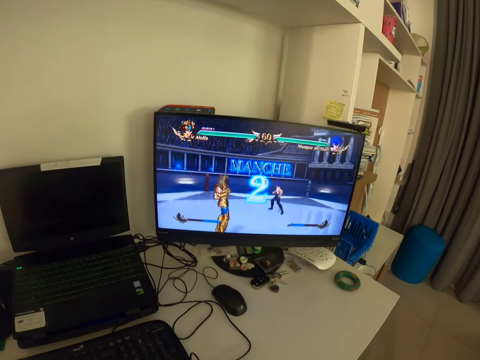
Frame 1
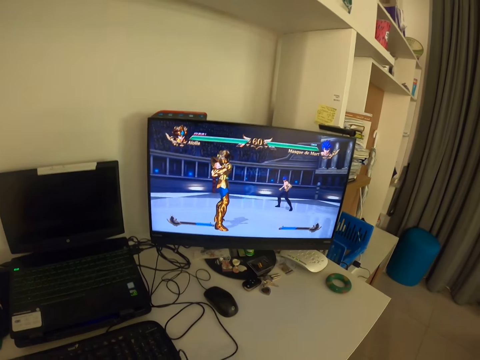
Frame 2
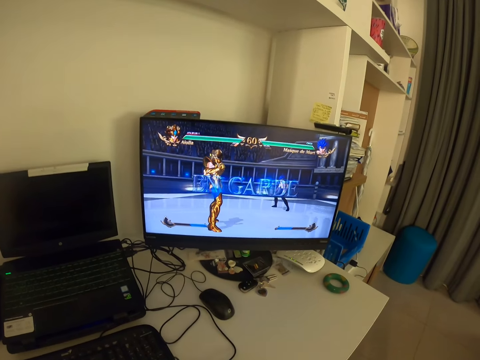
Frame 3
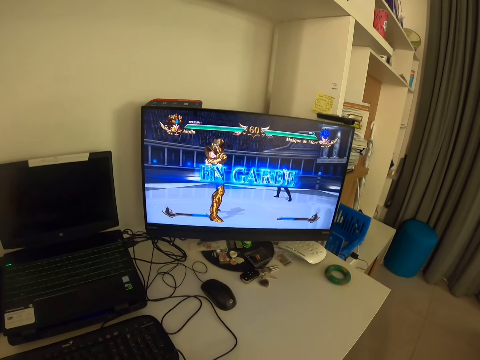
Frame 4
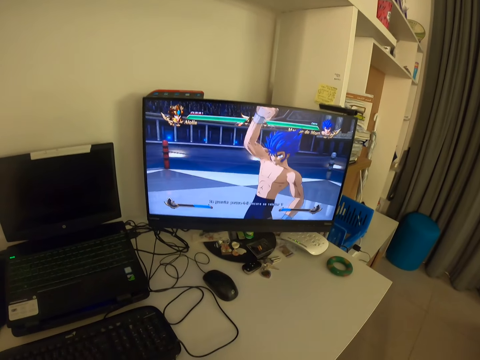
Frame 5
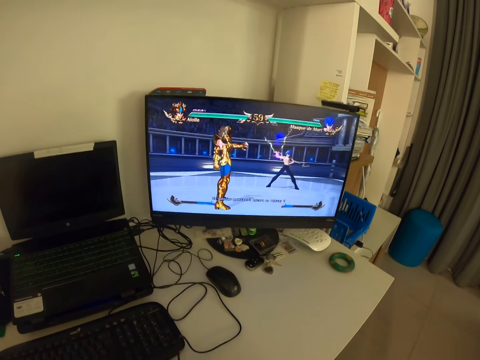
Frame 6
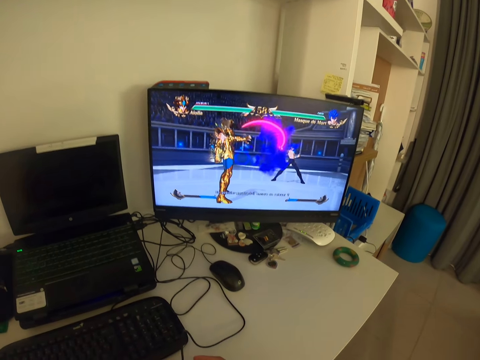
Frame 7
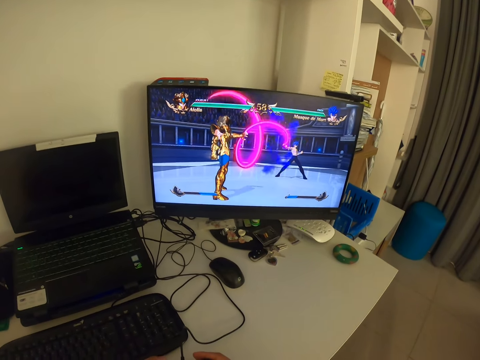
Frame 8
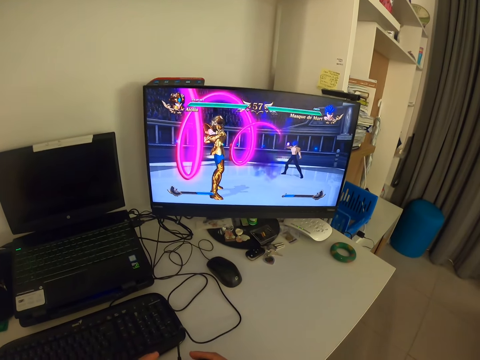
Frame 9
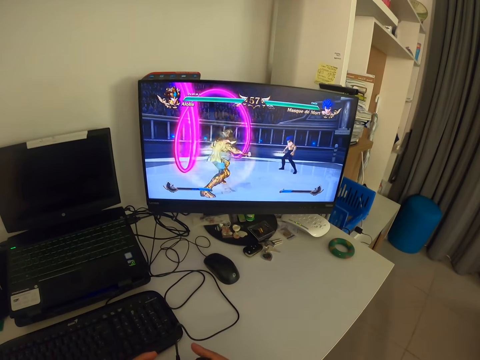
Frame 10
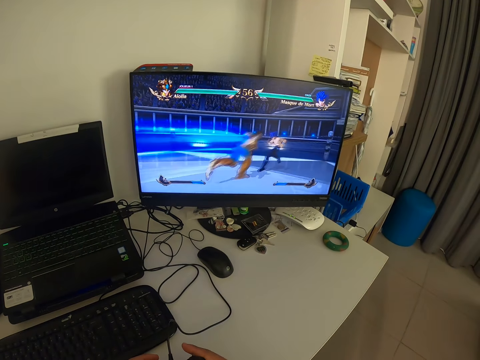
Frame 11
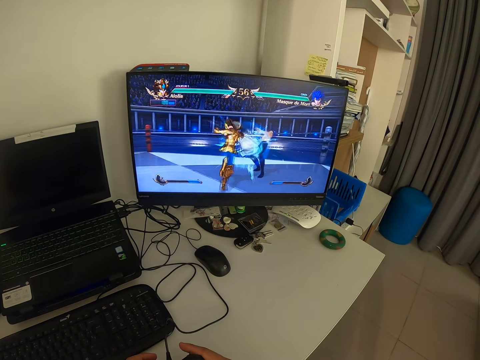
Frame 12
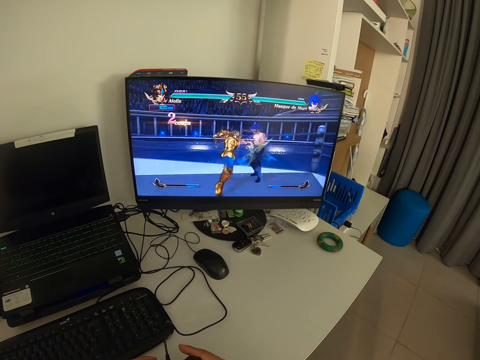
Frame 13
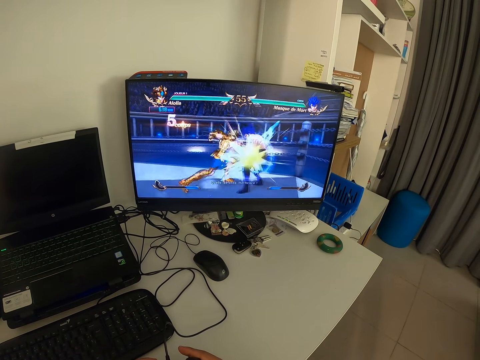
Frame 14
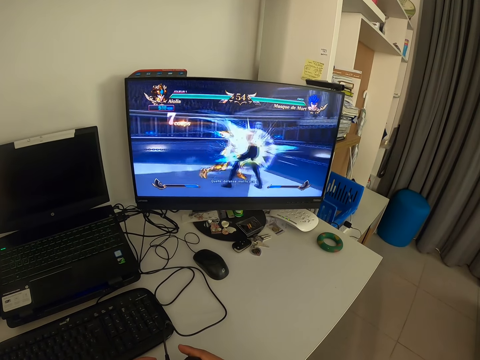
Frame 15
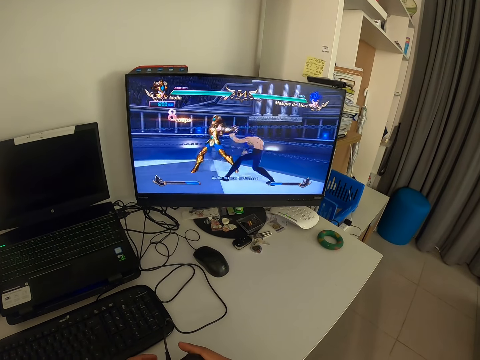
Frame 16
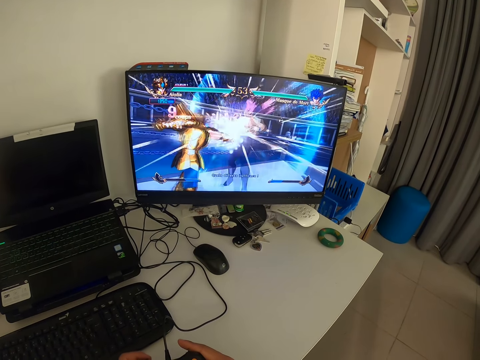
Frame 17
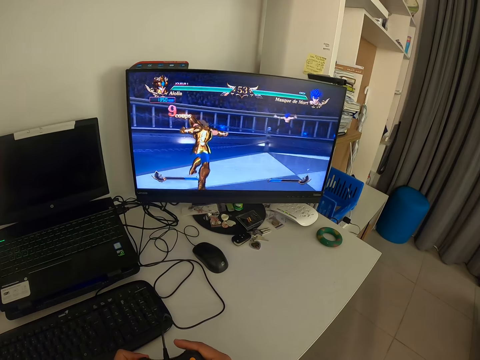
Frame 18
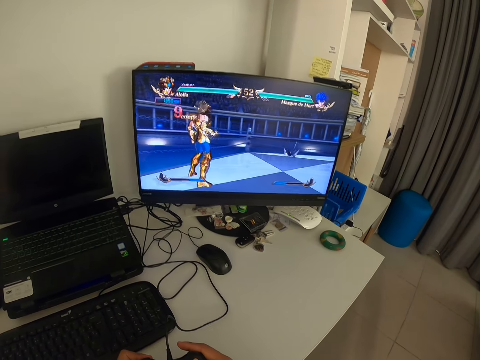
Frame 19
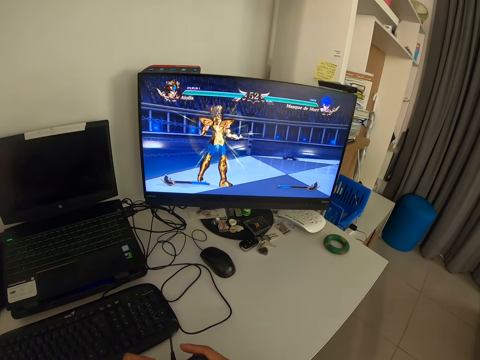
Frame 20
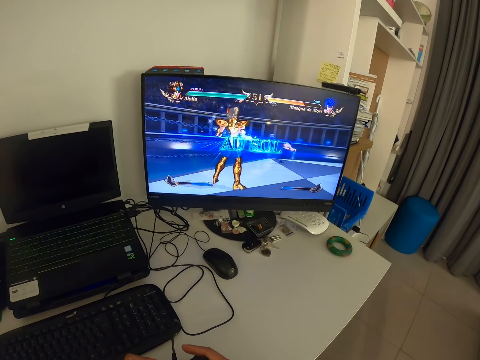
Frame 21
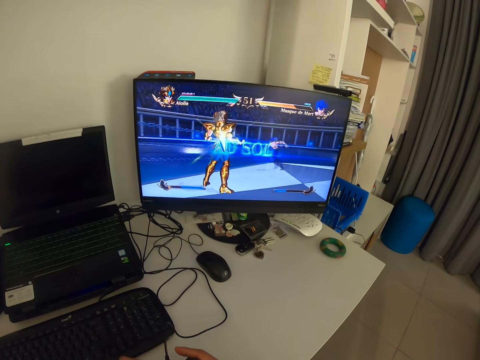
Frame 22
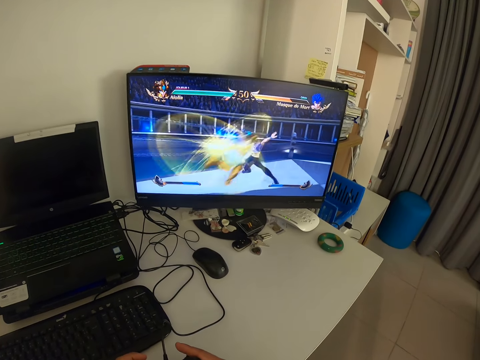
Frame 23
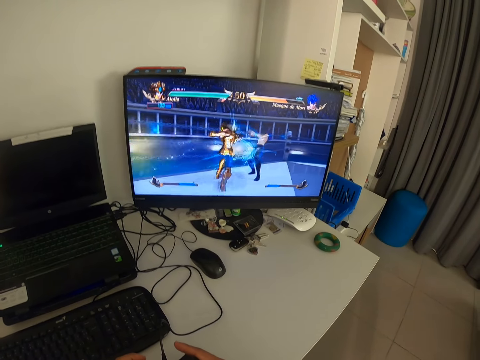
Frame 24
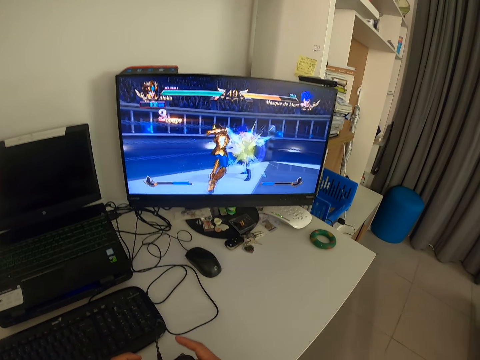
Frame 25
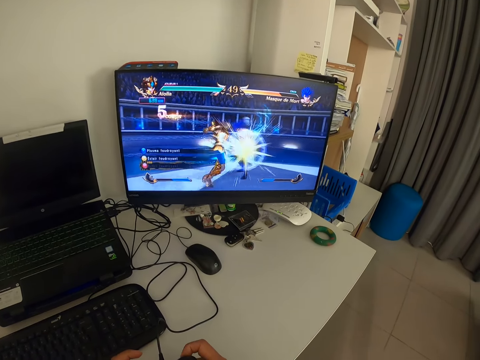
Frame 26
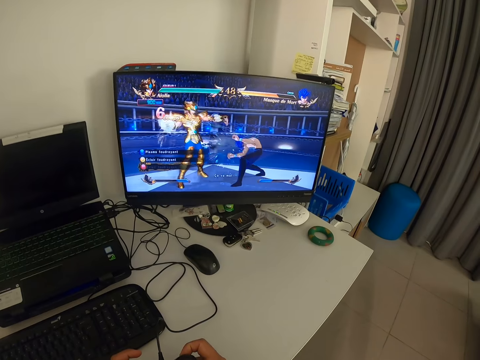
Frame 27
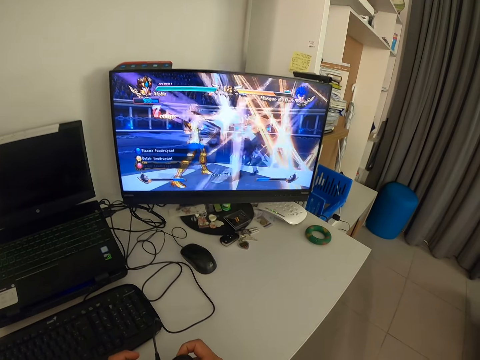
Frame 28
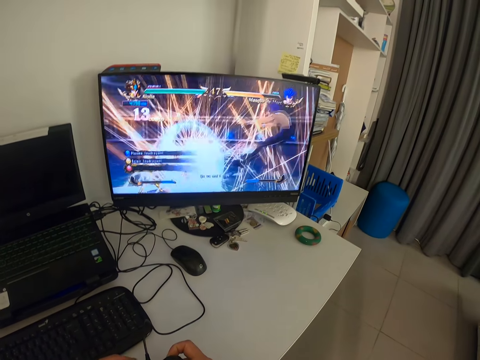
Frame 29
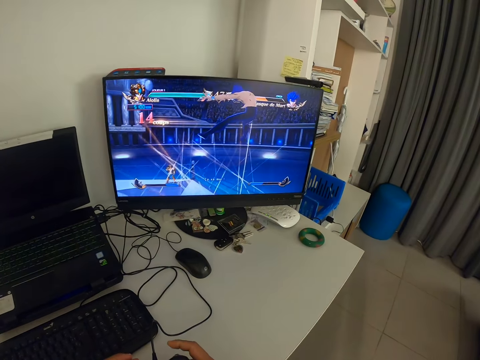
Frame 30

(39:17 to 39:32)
The camera wearer looks at a monitor. He presses a gamepad with his fingers. He looks at the monitor. He presses the gamepad with his fingers.

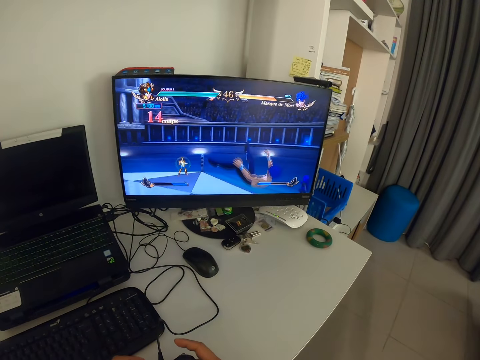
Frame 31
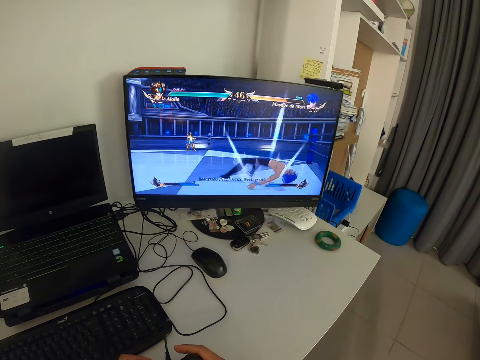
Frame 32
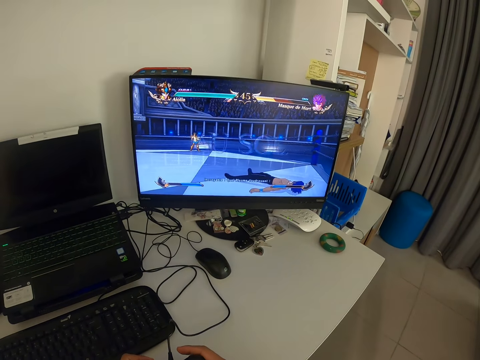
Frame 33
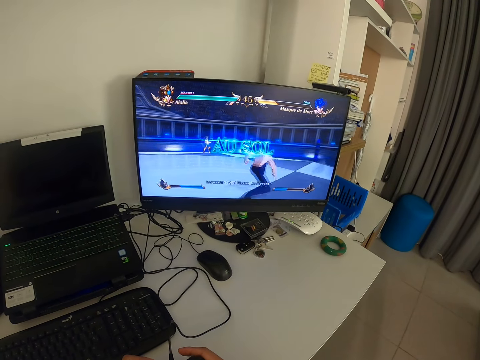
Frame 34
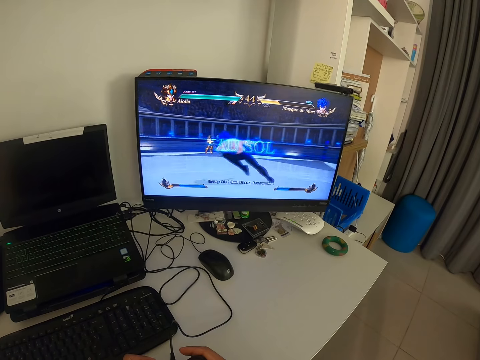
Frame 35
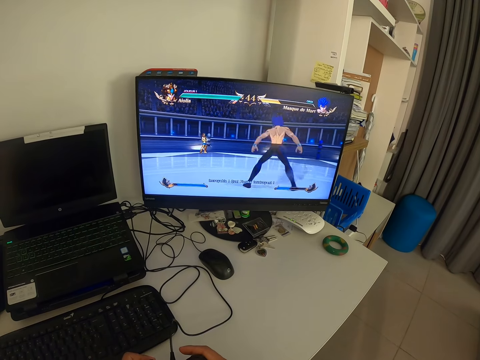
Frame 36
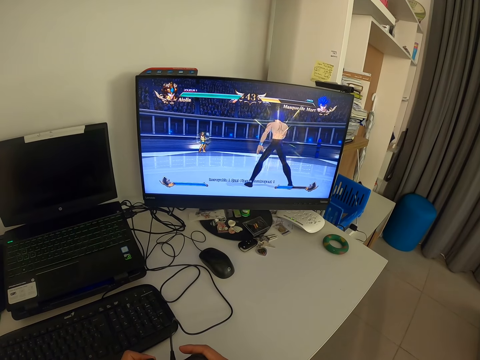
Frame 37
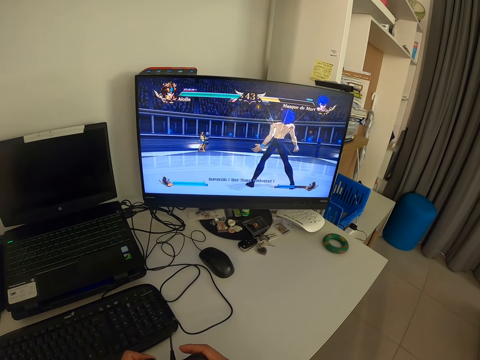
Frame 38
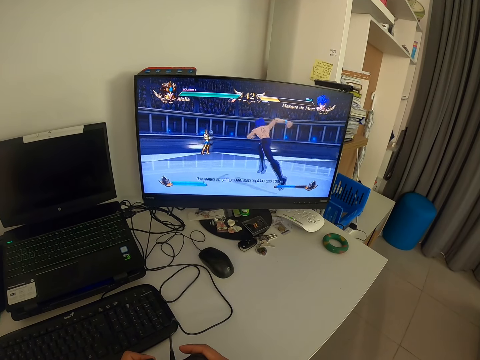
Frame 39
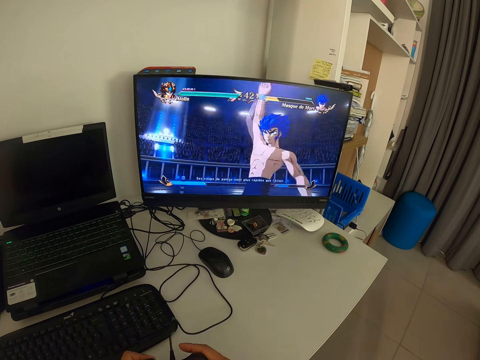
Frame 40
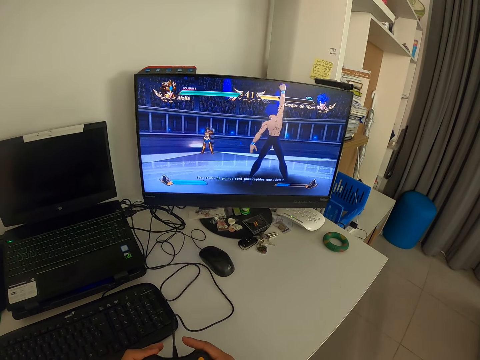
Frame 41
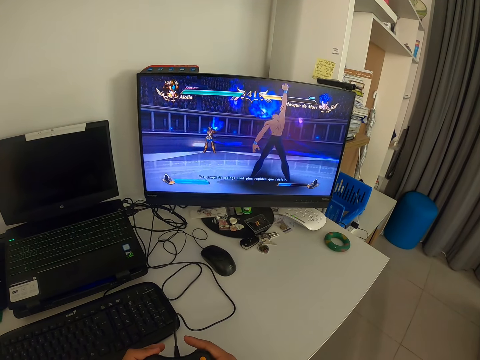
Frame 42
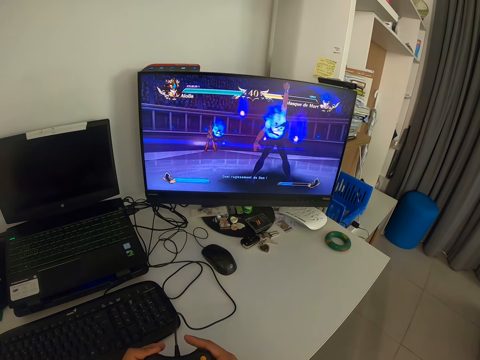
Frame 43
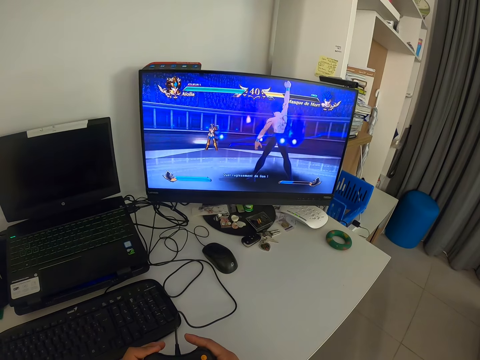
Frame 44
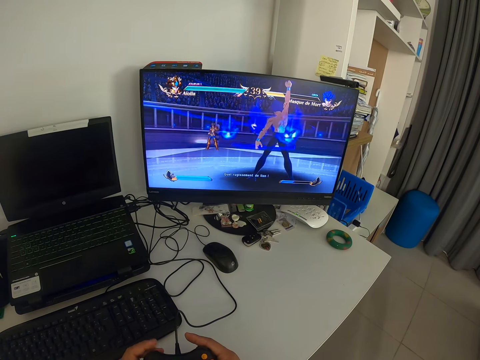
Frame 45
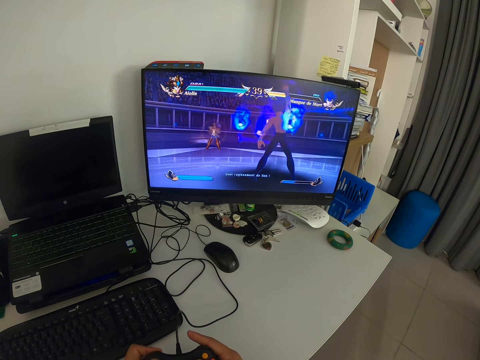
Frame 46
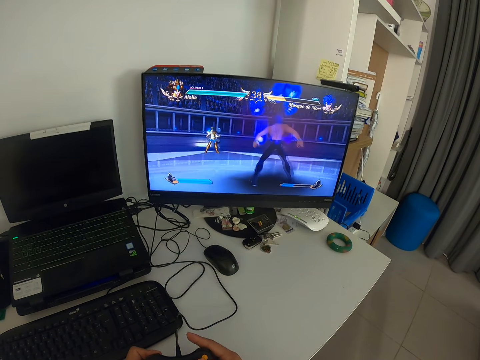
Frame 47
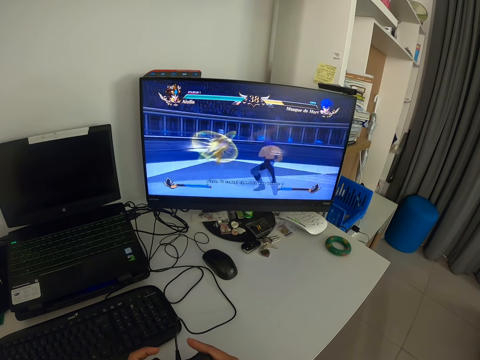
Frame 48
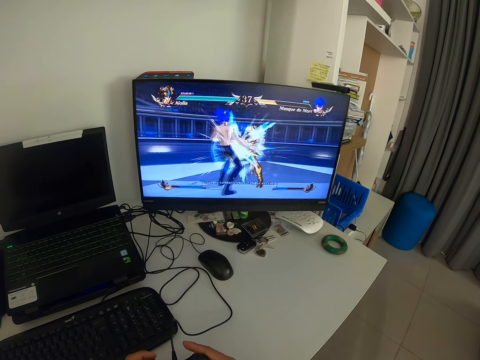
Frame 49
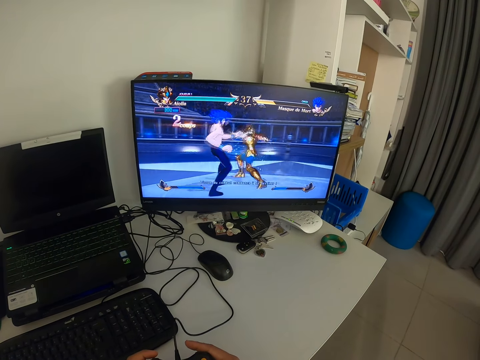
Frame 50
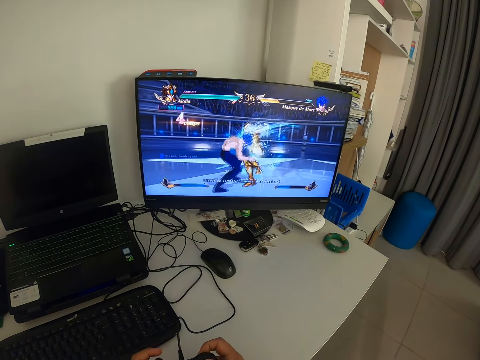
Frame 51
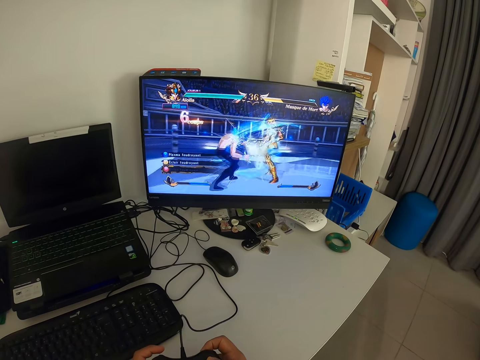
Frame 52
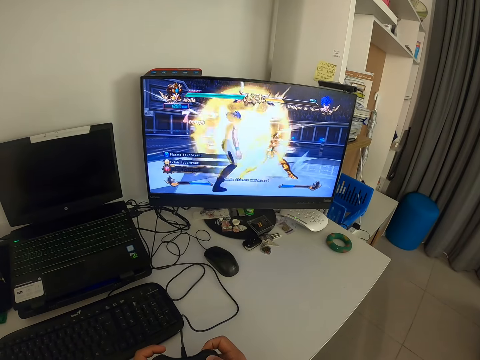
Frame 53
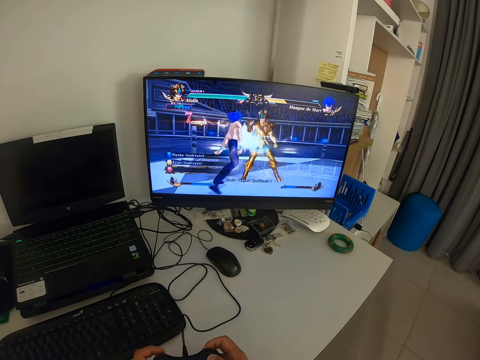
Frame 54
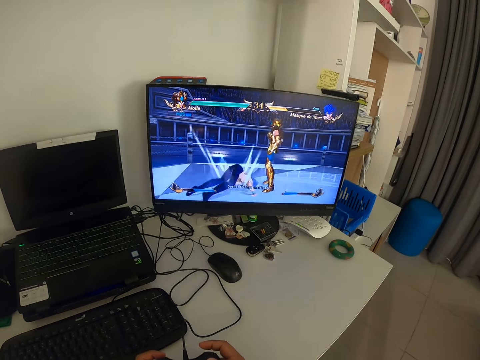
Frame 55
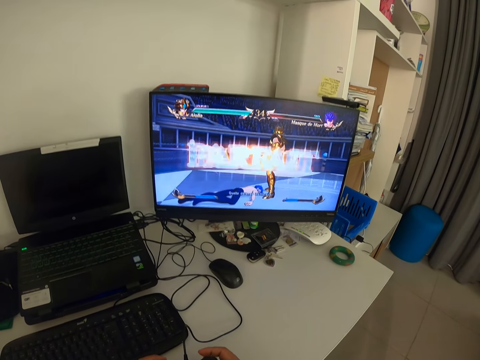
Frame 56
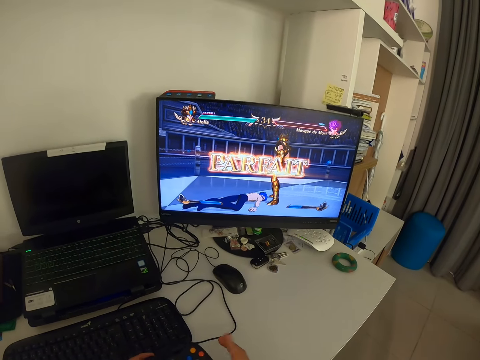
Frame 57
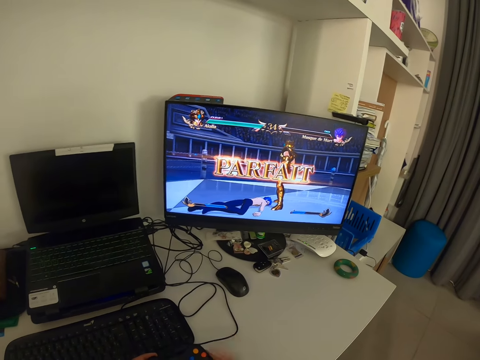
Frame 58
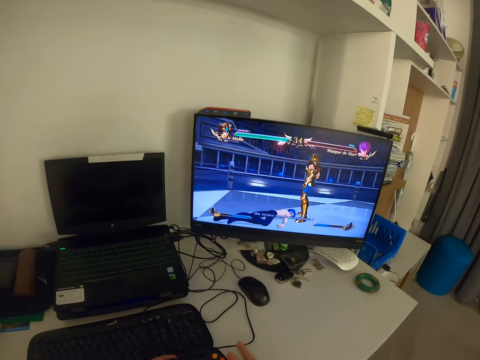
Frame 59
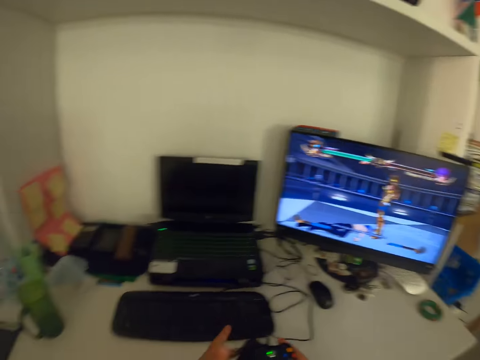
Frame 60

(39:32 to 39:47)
The camera wearer looks at a monitor. He presses a gamepad with his fingers. He looks at the monitor and presses the gamepad with his fingers. He double taps the side of the console with his right hand.
